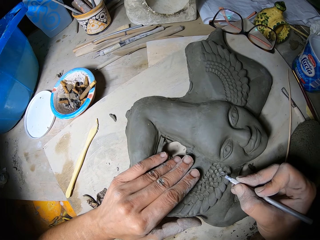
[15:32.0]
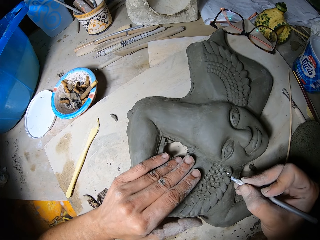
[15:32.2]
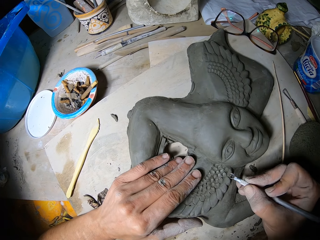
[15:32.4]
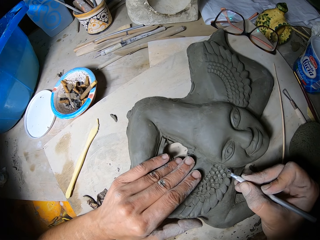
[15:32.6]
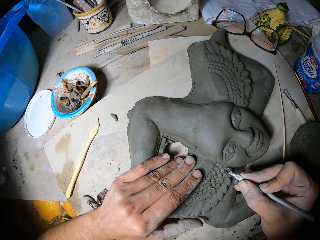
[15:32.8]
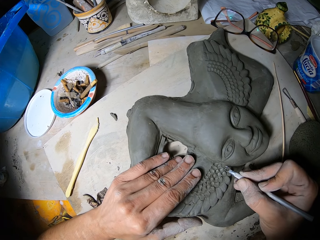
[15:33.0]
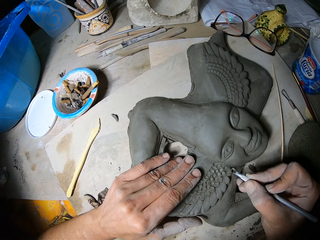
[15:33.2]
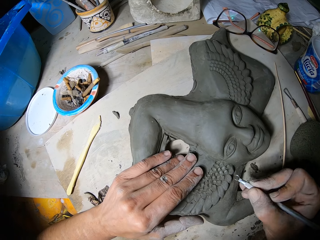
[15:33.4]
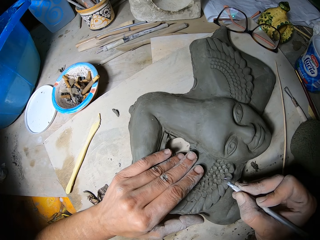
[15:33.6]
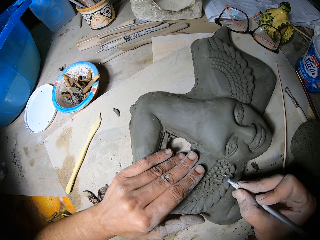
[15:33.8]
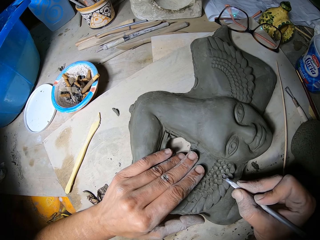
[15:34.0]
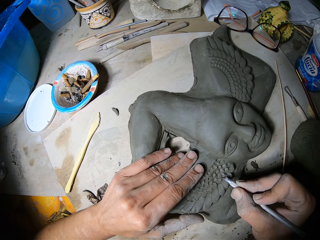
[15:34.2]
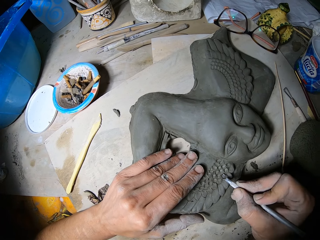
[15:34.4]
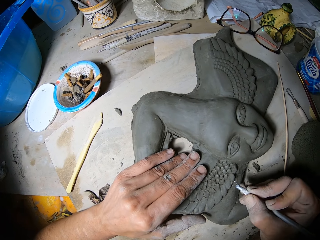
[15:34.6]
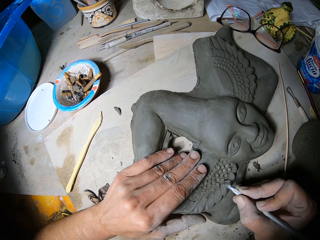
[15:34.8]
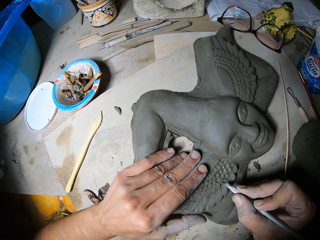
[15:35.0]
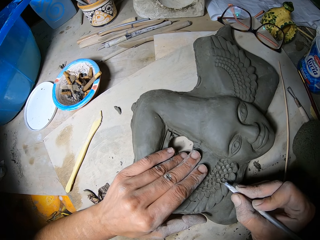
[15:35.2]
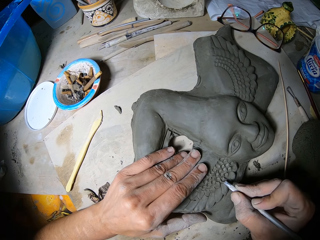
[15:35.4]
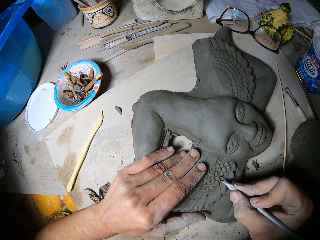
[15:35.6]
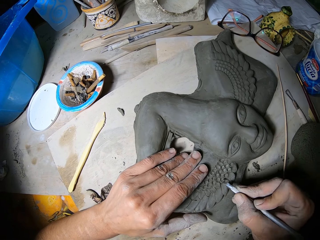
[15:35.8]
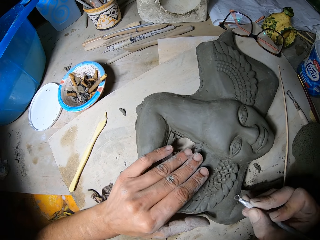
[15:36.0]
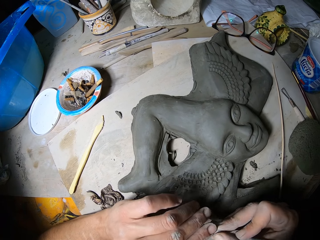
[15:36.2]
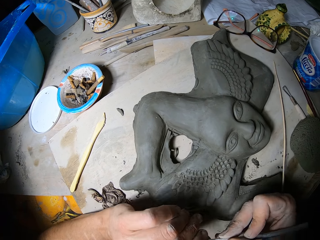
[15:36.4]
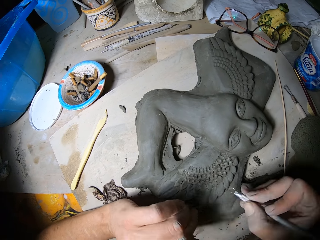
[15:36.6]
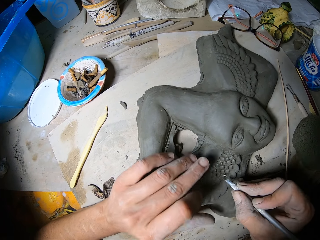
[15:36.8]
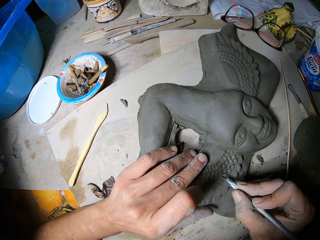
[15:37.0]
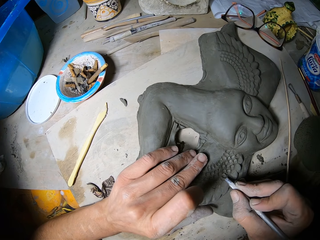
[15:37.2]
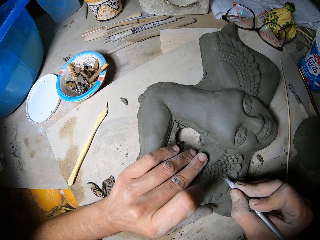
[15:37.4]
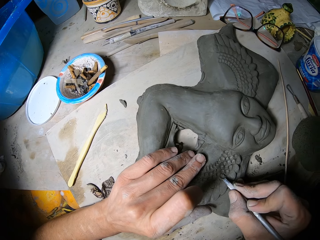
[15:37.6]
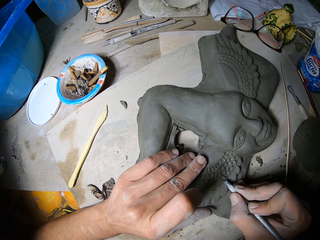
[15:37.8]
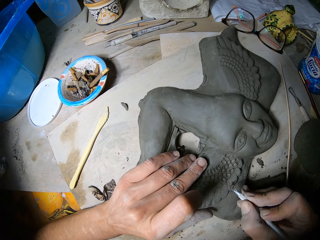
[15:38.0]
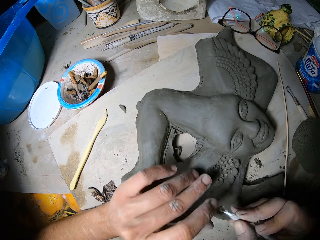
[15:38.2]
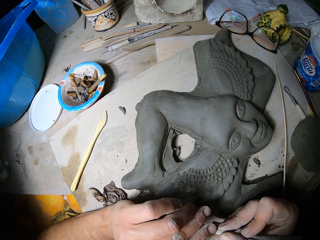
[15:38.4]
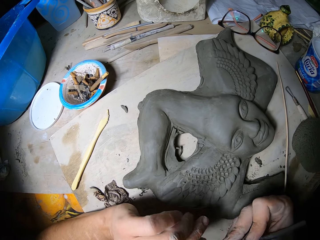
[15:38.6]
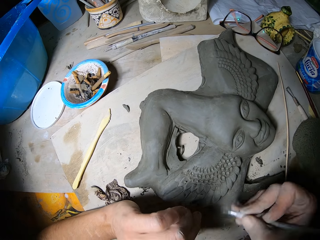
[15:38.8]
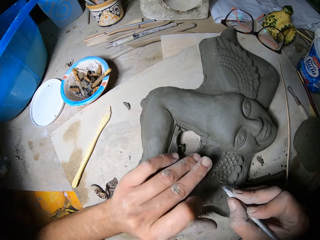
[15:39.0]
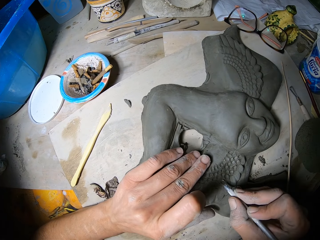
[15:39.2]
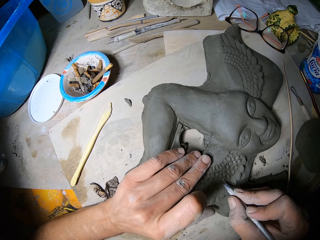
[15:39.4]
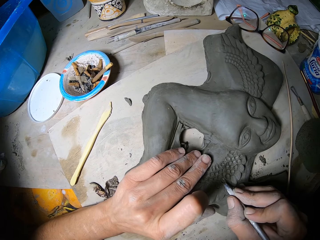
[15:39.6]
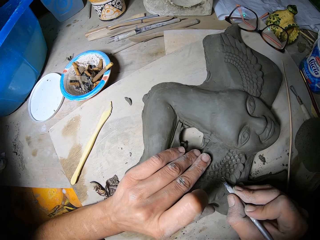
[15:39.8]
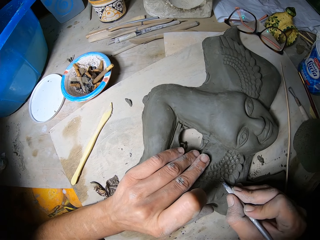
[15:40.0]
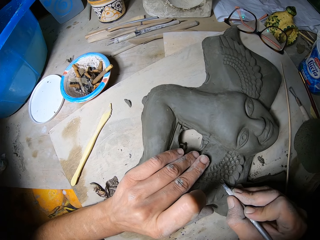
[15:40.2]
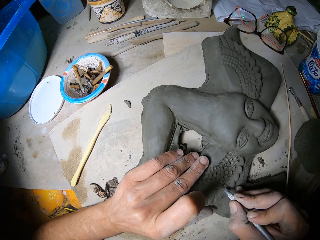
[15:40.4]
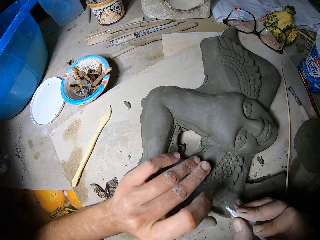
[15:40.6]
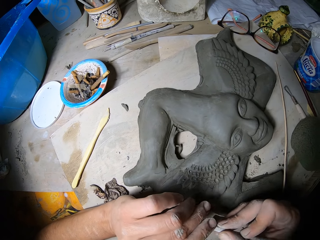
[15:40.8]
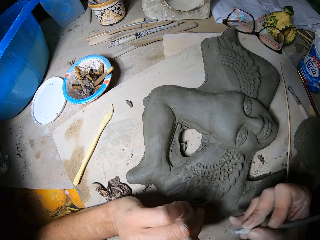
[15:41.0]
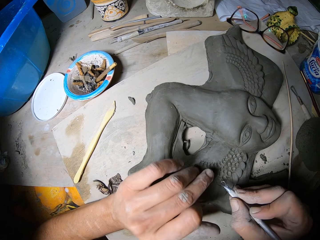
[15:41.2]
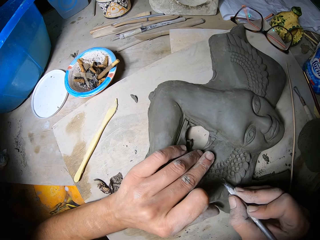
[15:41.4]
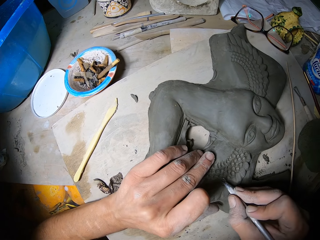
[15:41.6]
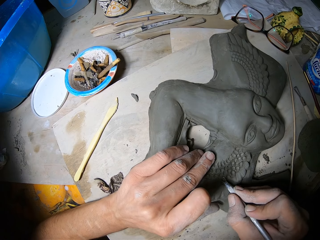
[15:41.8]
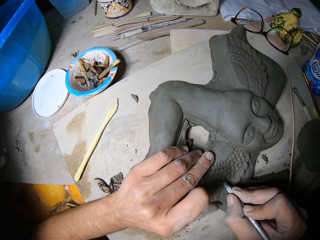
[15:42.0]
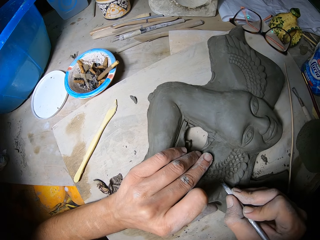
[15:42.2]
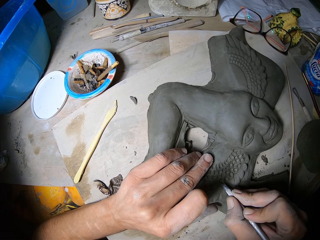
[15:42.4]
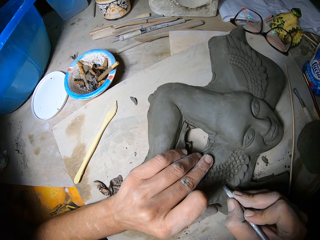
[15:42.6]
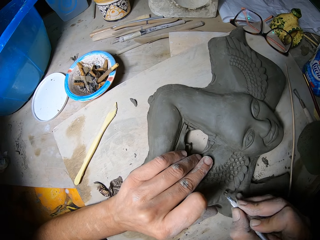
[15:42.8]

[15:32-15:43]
The camera wearer cleans the tip of the loop tool in his right hand with his left hand. He carves the surface of the clay sculpture on the table with the loop tool in his right hand. He cleans the tip of the loop tool in his right hand with his left hand. He carves the surface of the clay sculpture on the table with the loop tool in his right hand. He cleans the tip of the loop tool in his right hand with his left hand. He carves the surface of the clay sculpture on the table with the loop tool in his right hand.

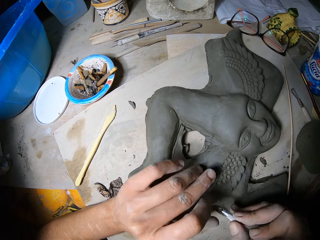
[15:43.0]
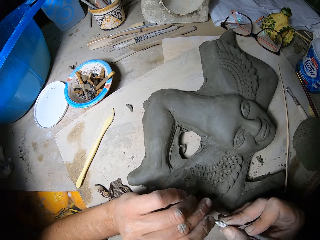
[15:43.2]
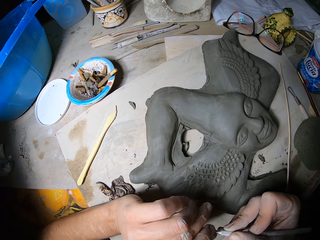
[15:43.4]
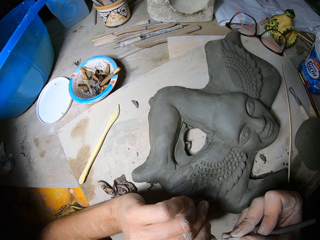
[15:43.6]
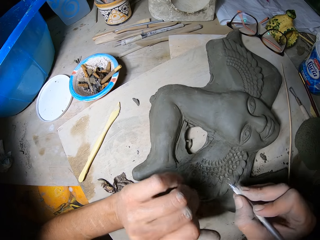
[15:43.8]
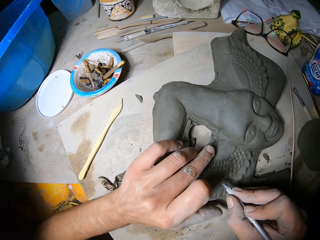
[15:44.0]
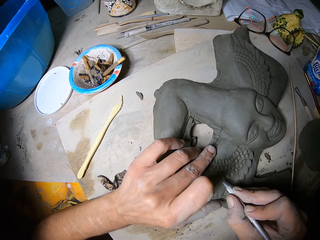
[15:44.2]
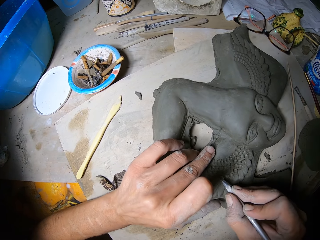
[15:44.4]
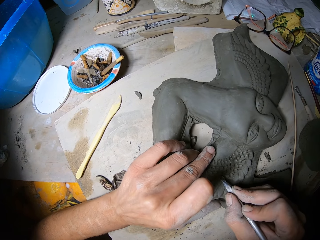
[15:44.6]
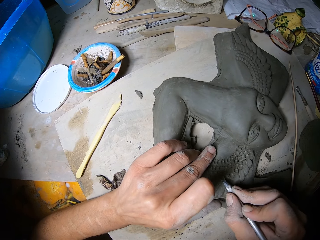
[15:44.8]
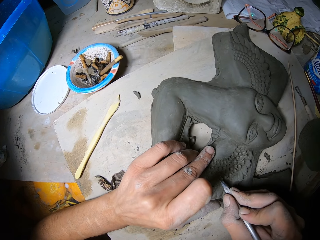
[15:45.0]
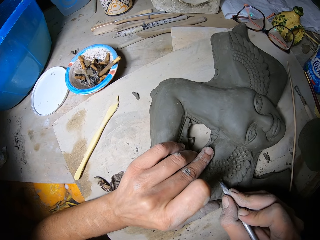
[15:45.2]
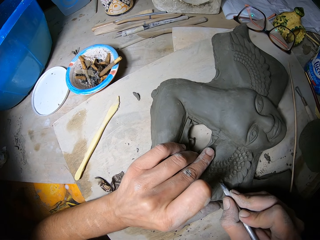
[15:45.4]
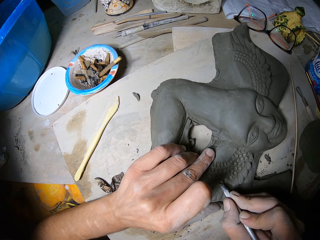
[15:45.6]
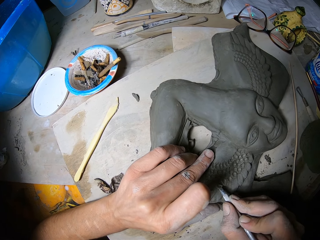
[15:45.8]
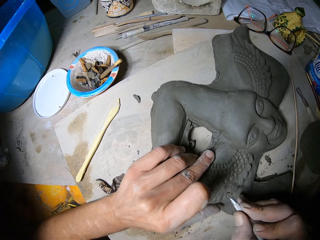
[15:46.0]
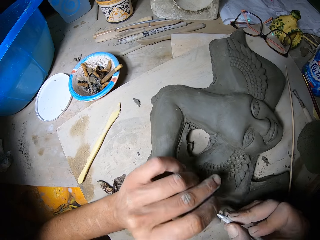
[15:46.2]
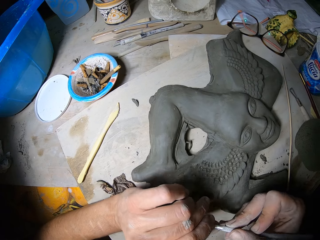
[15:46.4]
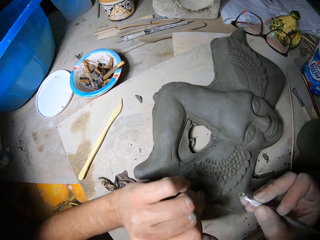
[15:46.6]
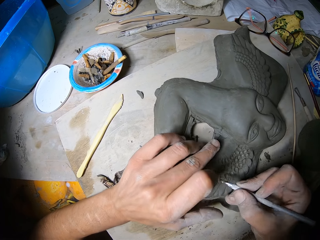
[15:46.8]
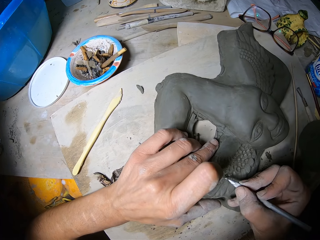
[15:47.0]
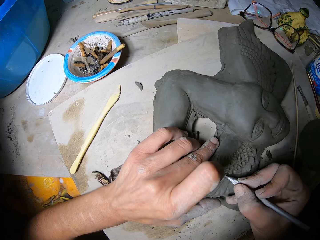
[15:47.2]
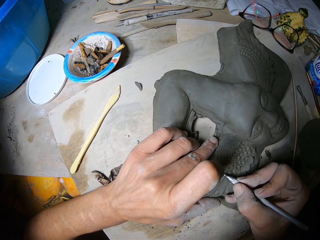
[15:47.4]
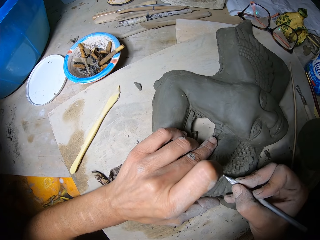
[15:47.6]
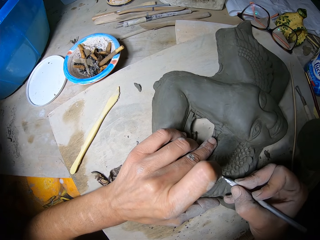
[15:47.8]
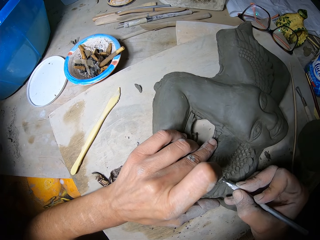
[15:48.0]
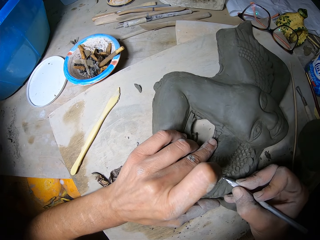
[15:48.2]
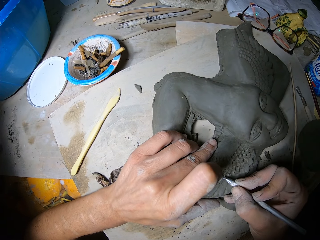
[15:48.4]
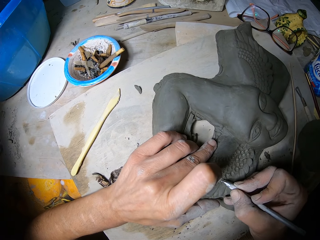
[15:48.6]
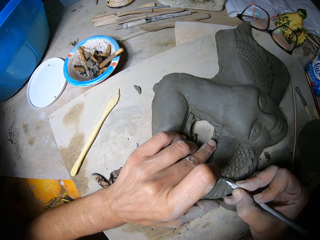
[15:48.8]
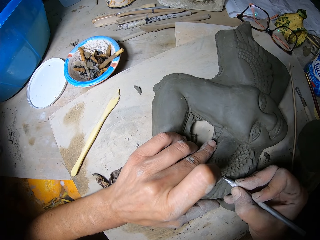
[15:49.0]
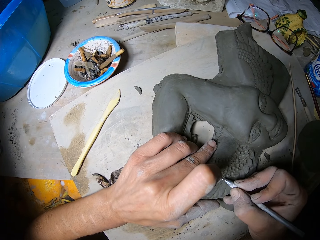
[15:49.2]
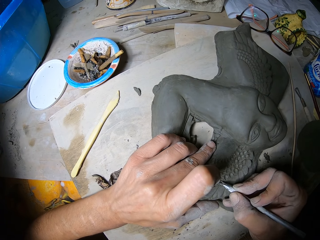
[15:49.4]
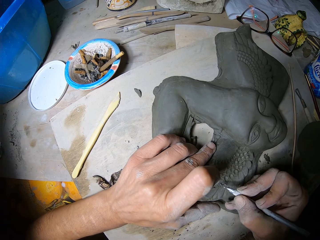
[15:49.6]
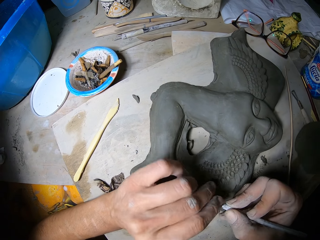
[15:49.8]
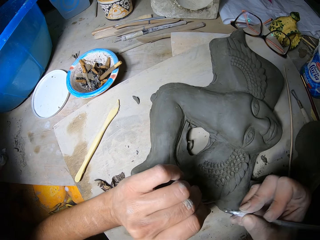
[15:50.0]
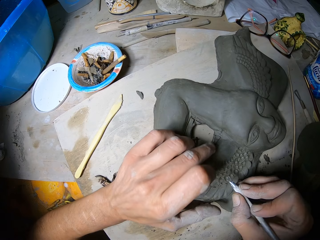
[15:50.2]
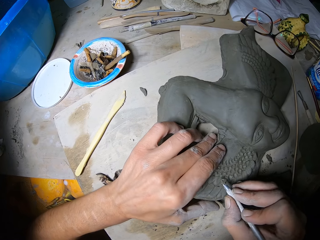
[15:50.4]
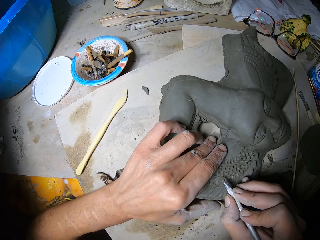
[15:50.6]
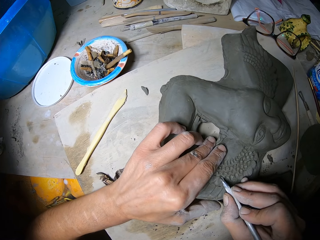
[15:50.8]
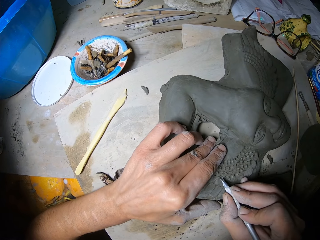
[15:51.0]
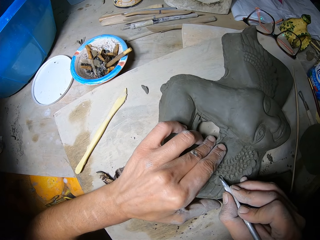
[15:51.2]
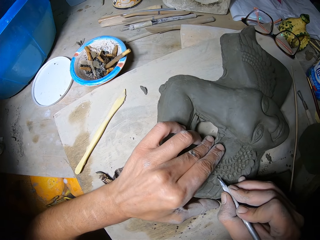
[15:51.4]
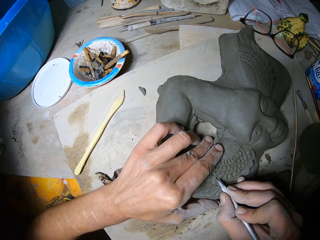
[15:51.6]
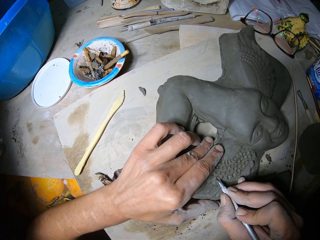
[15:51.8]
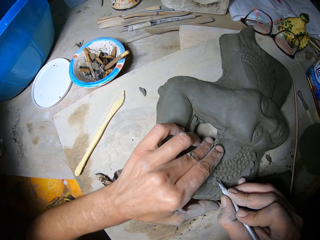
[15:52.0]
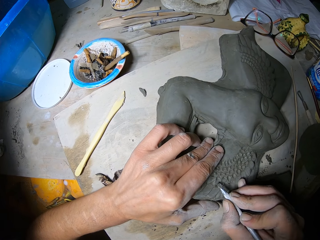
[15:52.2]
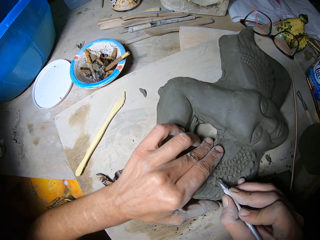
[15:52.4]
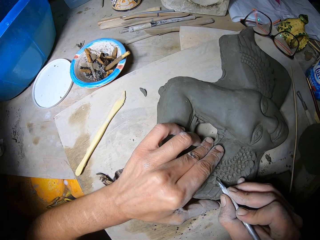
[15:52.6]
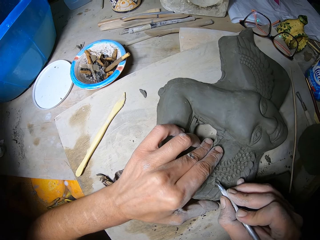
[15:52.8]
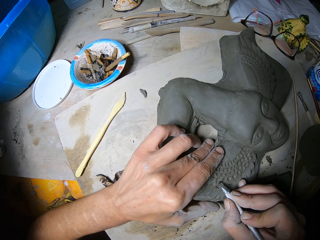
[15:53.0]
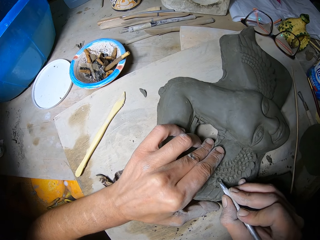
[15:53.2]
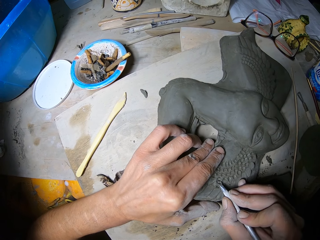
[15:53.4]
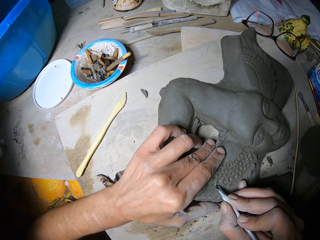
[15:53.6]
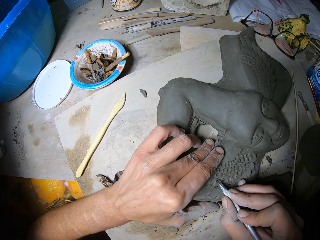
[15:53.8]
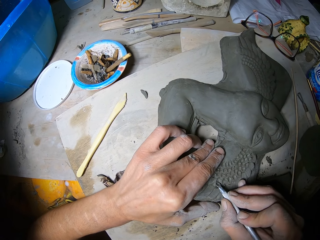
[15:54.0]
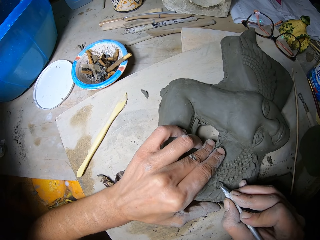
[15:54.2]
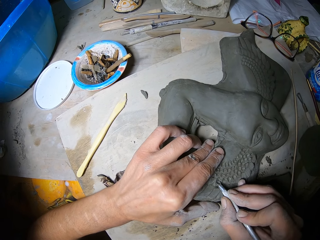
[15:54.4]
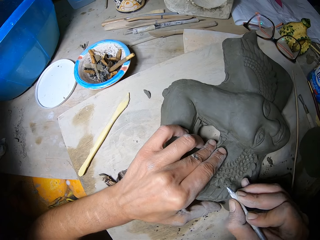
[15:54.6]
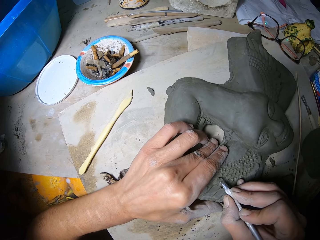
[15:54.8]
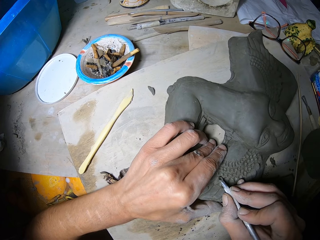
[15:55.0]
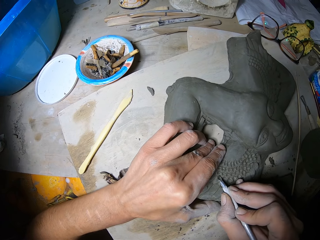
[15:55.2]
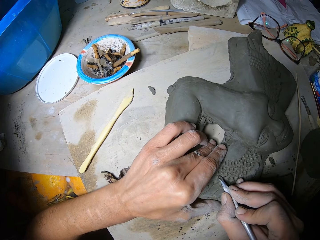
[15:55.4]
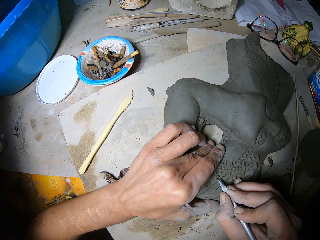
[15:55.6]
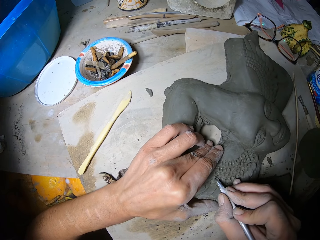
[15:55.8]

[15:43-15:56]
The camera wearer cleans the tip of the loop tool in his right hand with his left hand. He carves the surface of the clay sculpture on the table with the loop tool in his right hand. He cleans the tip of the loop tool in his right hand with his left hand. He carves the surface of the clay sculpture on the table with the loop tool in his right hand. He cleans the tip of the loop tool in his right hand with his left hand. He carves the surface of the clay sculpture on the table with the loop tool in his right hand.
